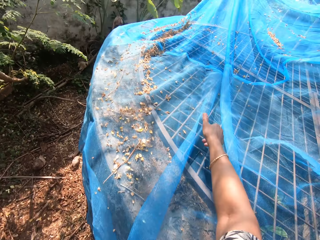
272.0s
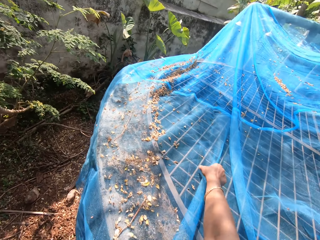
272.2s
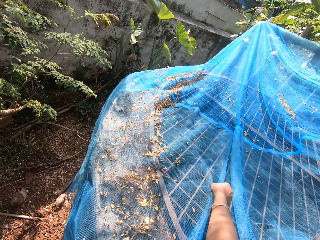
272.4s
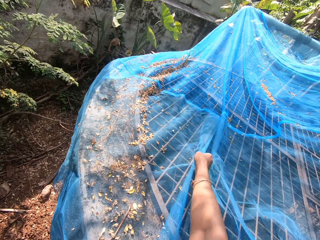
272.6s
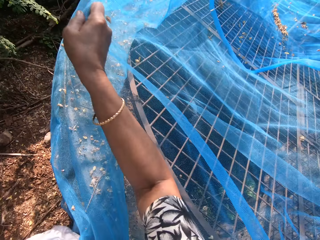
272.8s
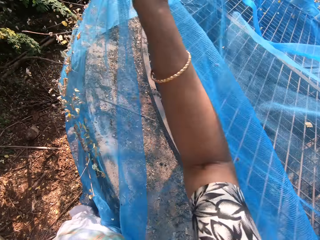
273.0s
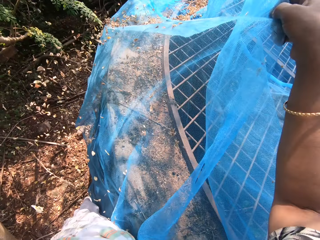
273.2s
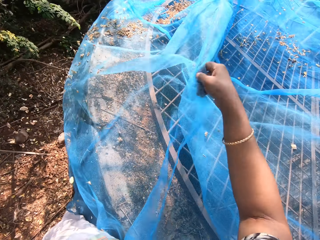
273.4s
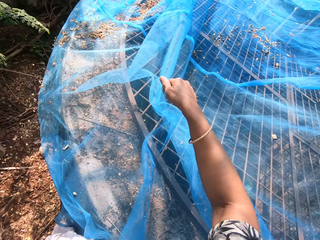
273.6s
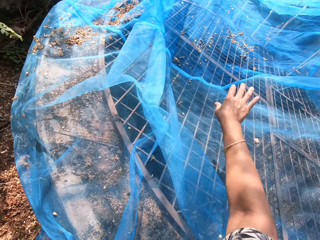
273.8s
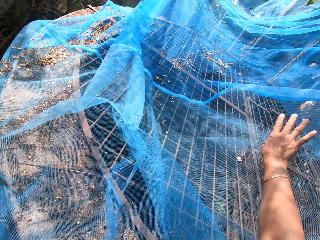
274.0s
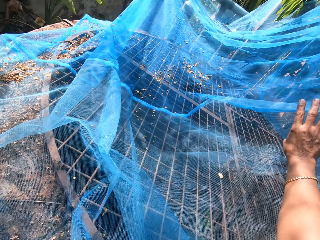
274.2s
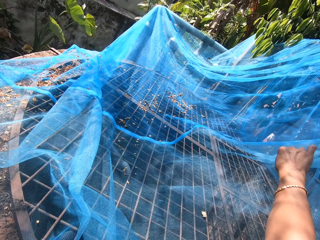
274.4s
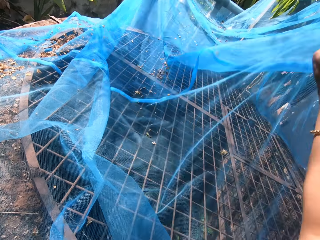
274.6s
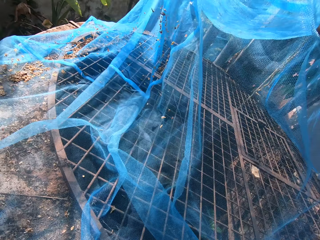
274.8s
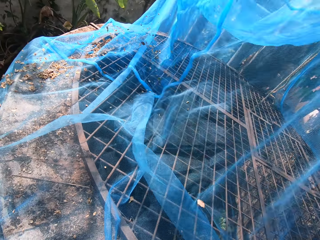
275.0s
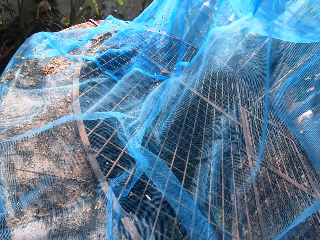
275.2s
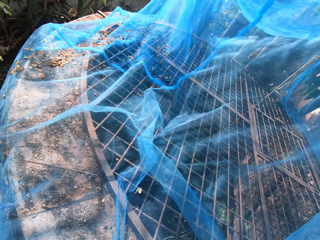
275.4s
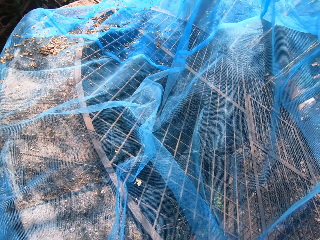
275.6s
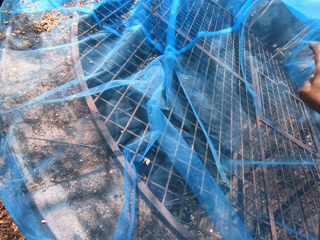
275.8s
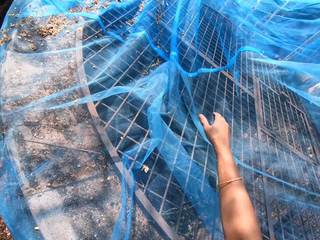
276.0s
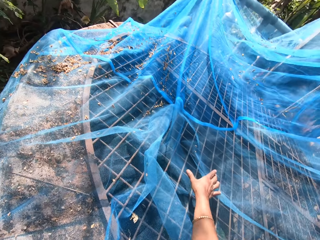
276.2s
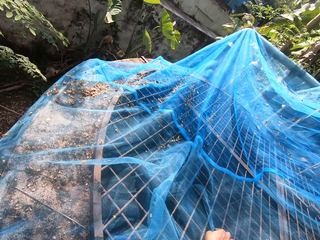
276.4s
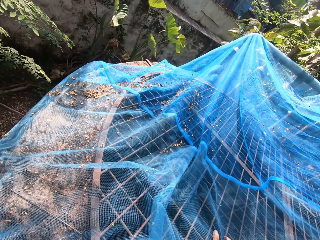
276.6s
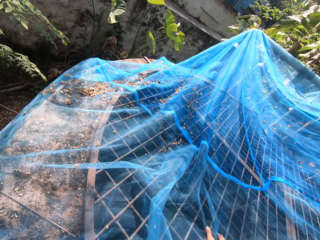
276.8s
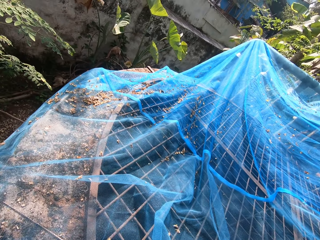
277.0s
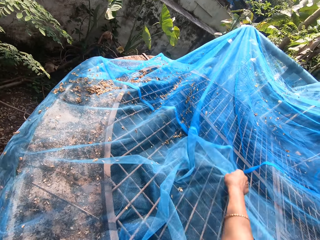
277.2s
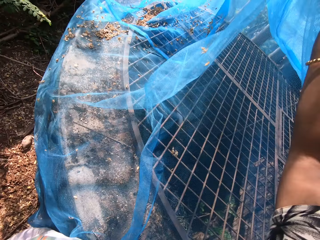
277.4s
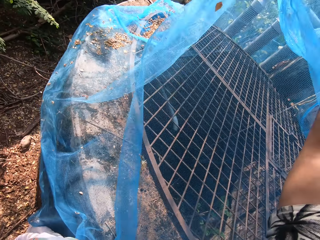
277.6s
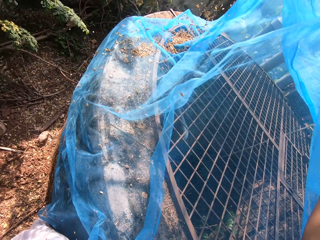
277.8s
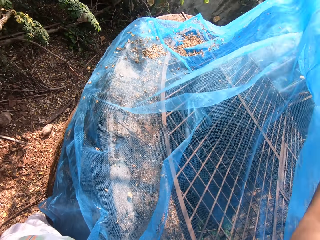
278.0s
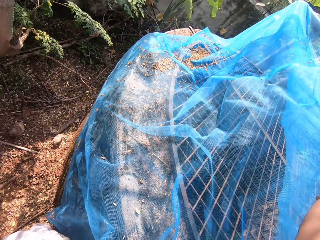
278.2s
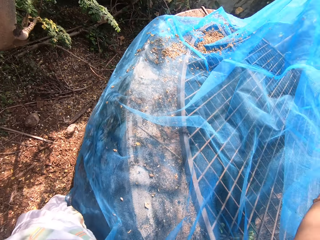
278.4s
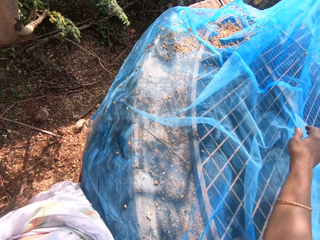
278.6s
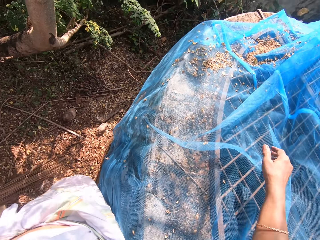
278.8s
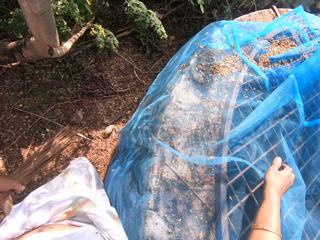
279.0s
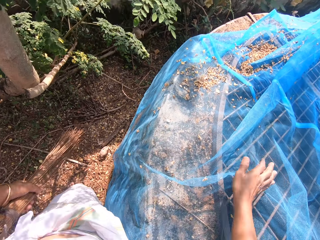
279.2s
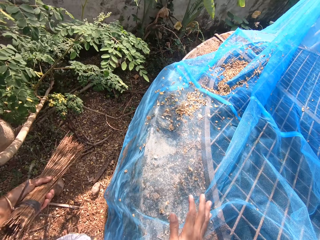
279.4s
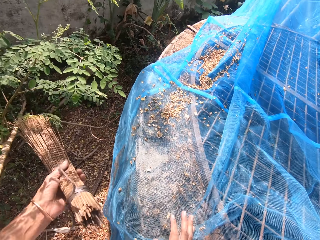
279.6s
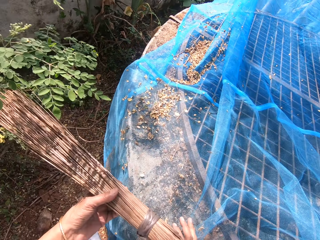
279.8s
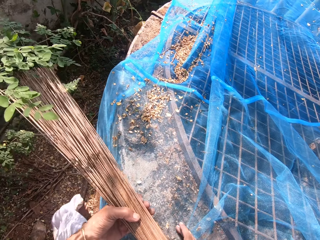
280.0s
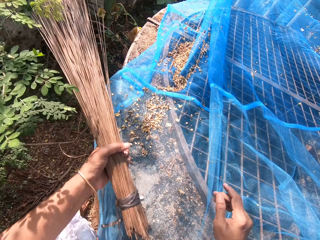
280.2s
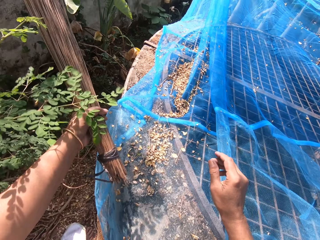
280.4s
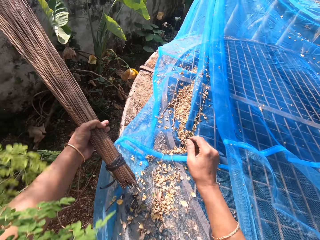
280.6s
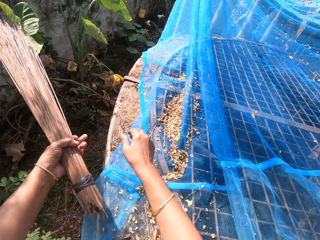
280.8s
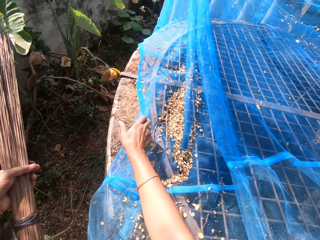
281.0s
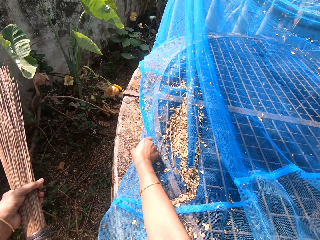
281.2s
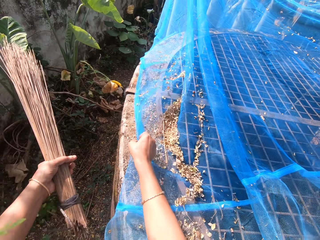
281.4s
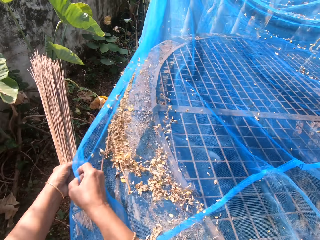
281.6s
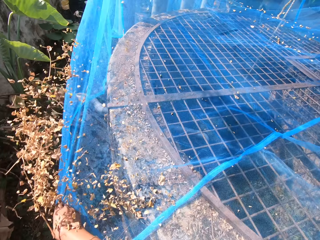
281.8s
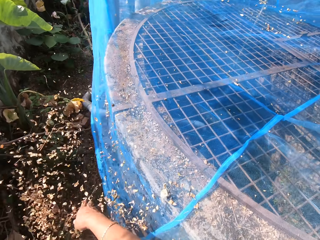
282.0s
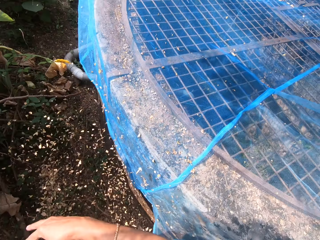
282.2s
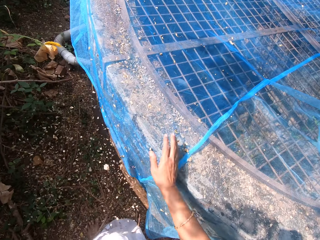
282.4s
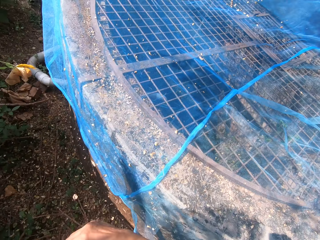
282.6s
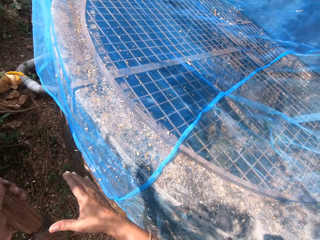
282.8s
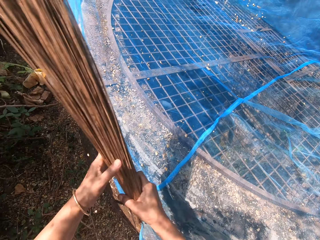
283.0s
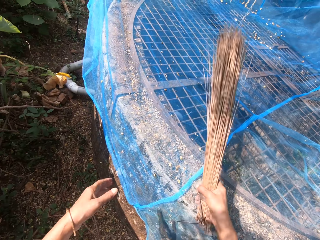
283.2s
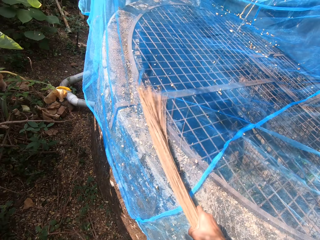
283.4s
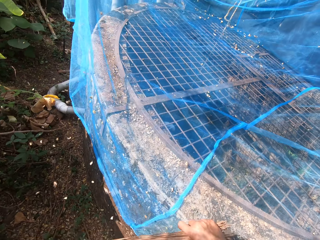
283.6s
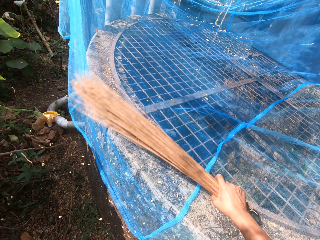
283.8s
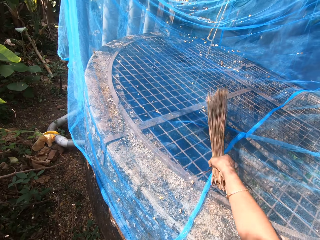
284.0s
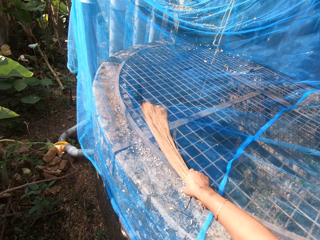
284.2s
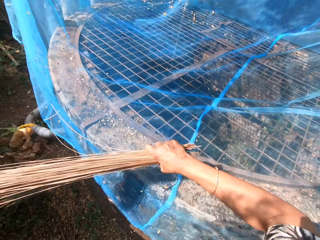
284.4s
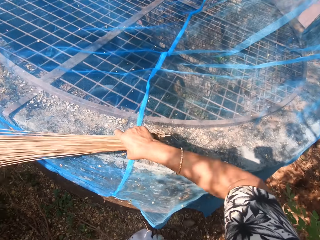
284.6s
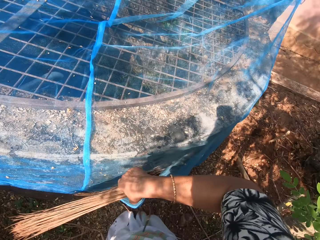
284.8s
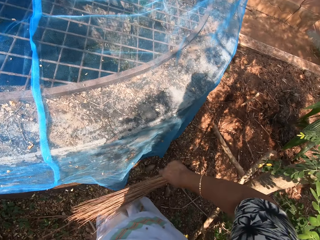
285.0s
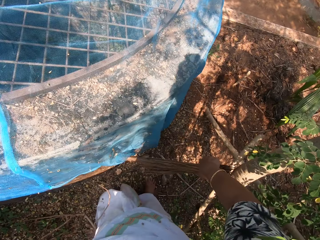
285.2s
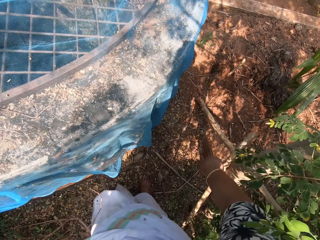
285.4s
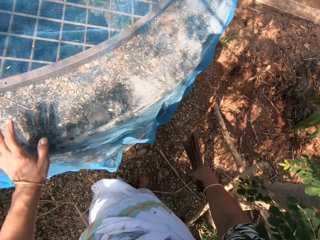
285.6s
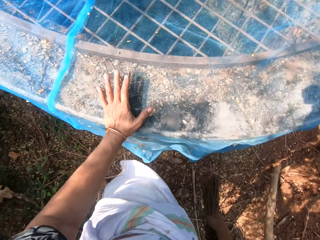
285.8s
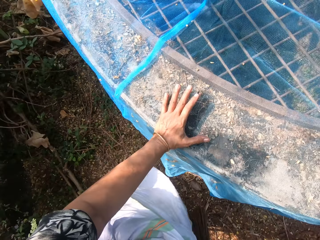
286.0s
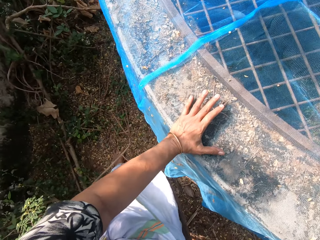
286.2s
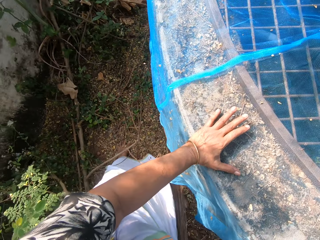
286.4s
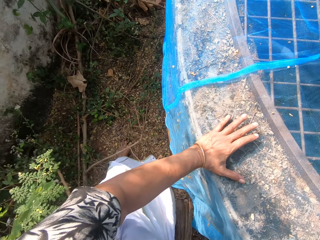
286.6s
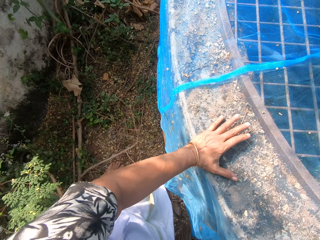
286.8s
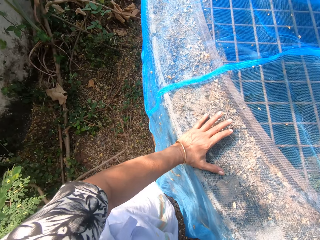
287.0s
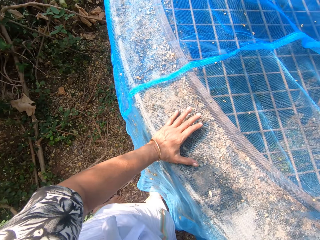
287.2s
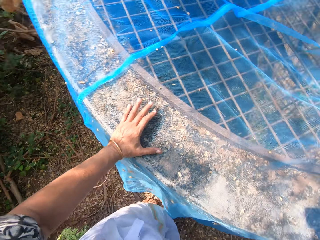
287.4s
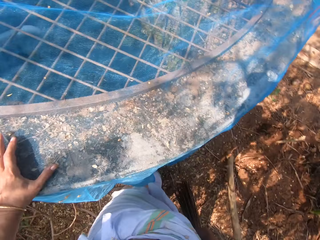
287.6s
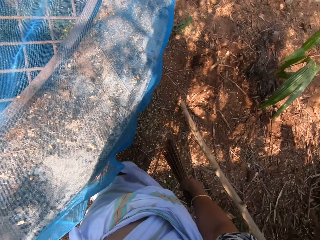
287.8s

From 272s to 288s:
The camera wearer passes the broom from her left hand to her right hand. She dusts the dried leaves from the net on the well with the broom in her right hand. She looks around the compound.

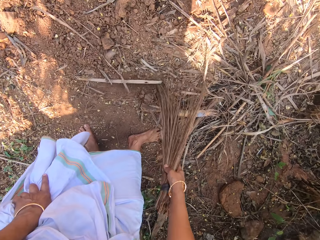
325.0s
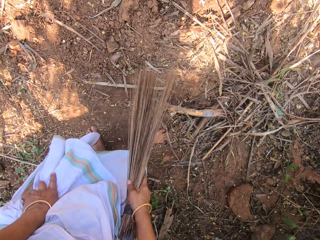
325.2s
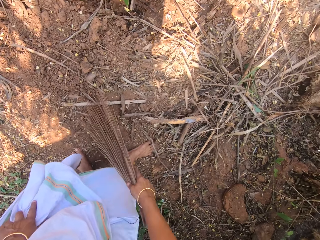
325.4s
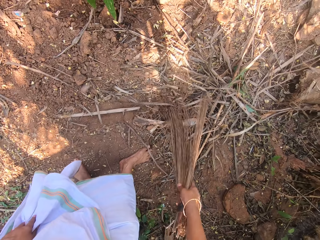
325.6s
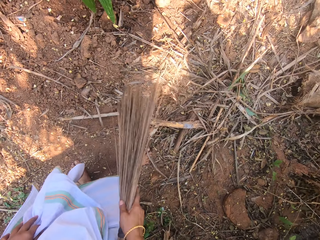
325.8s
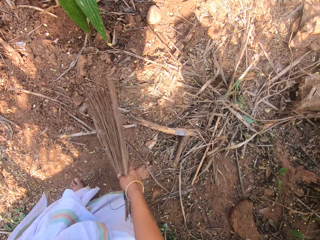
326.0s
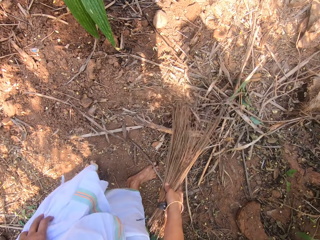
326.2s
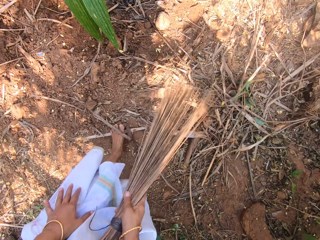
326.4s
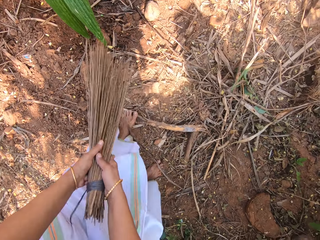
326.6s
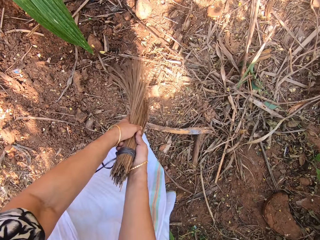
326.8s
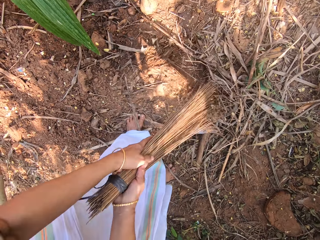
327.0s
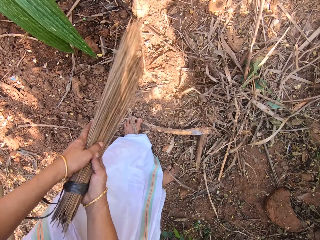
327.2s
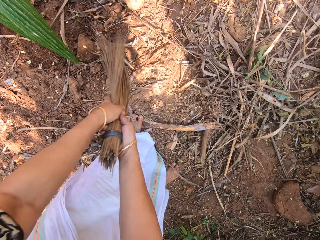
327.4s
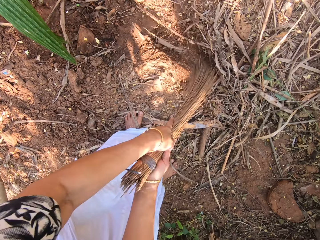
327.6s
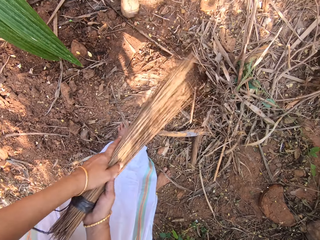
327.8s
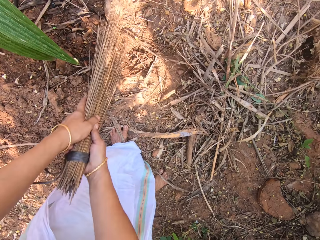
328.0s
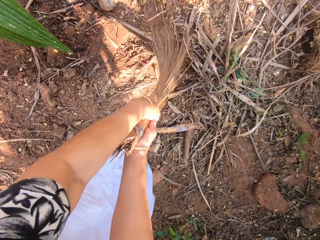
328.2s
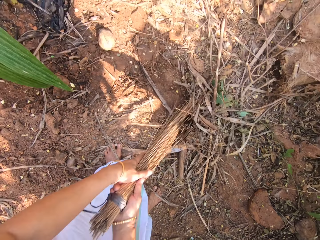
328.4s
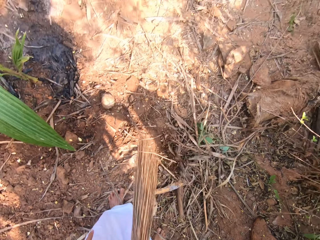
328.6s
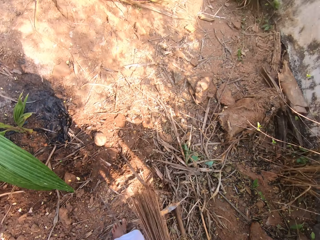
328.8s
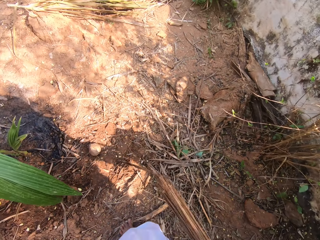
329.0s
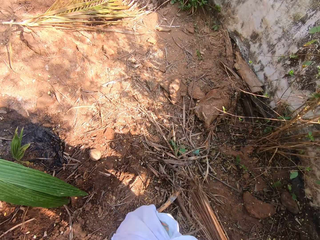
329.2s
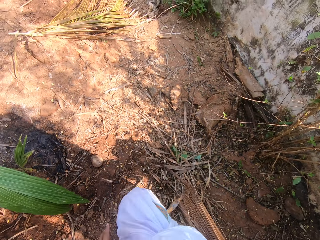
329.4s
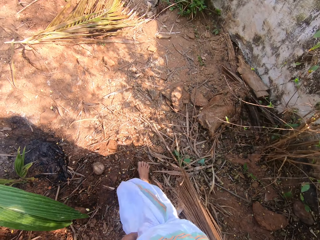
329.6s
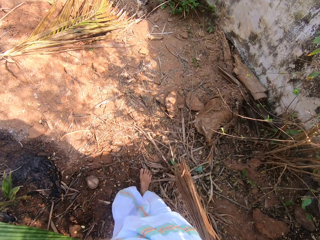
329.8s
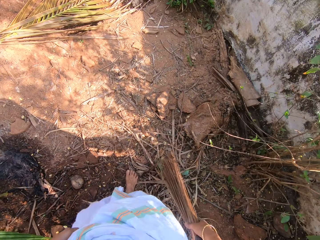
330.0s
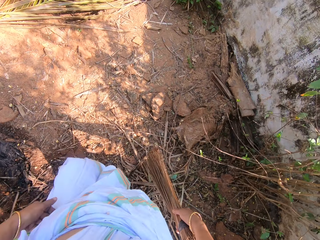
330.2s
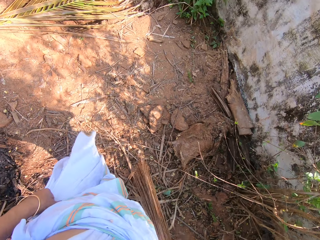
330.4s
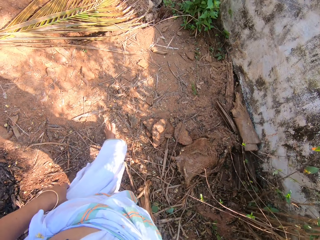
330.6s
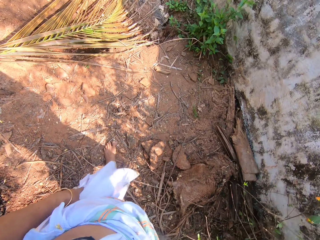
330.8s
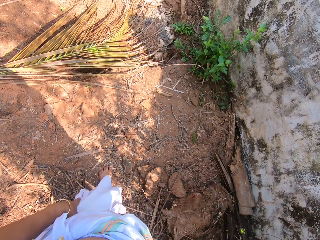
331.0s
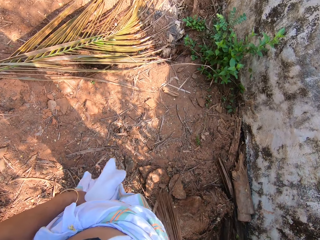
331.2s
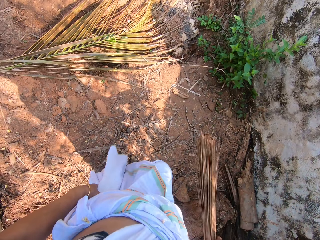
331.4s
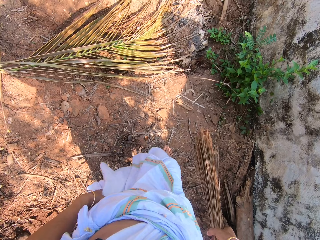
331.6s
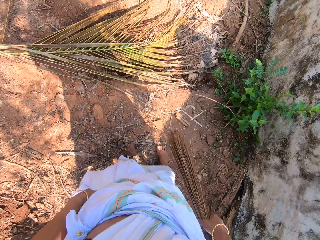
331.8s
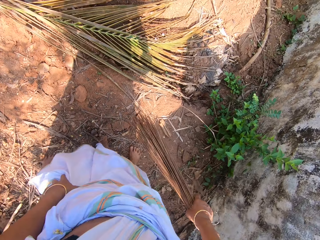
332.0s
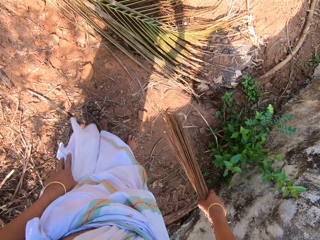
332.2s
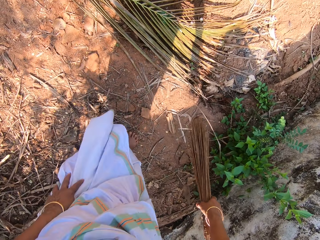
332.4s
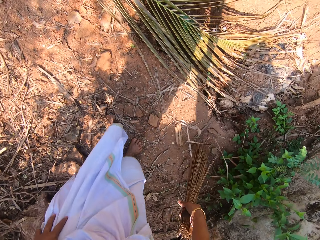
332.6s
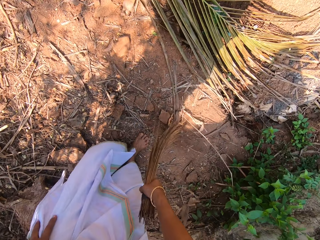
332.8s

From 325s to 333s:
The camera wearer sweeps the ground with the broom in her hands. She walks across the compound.
